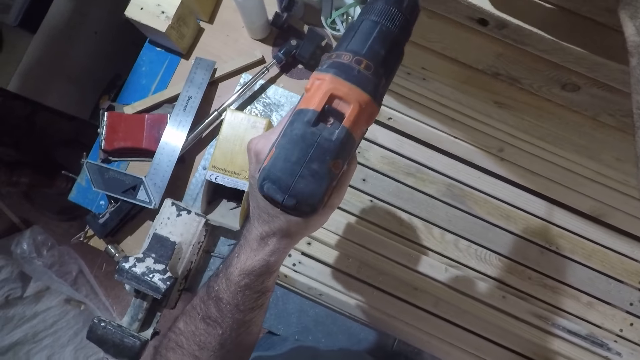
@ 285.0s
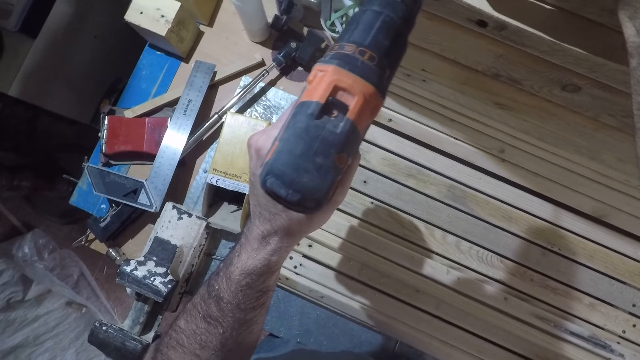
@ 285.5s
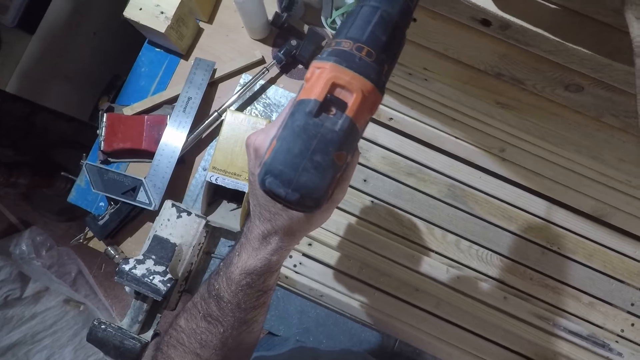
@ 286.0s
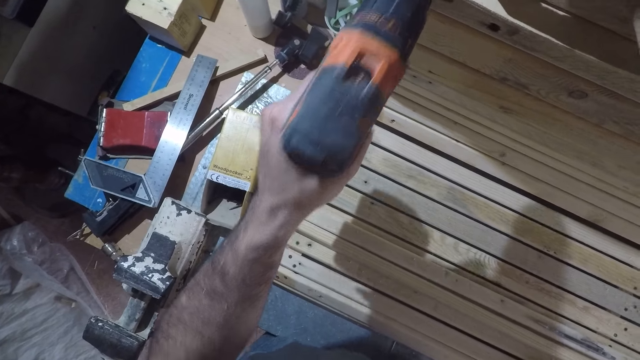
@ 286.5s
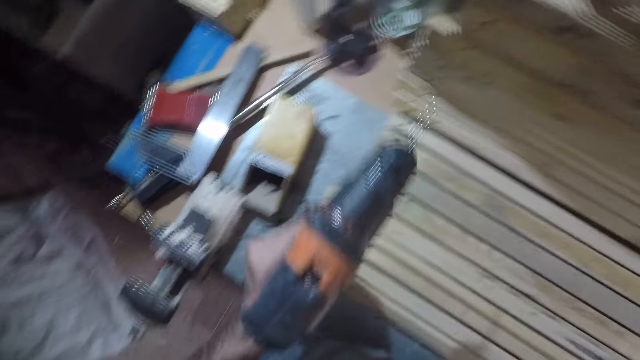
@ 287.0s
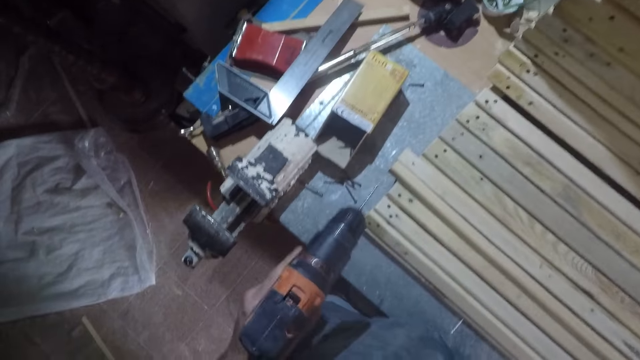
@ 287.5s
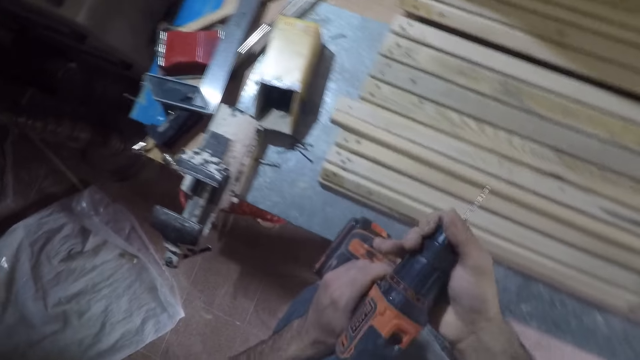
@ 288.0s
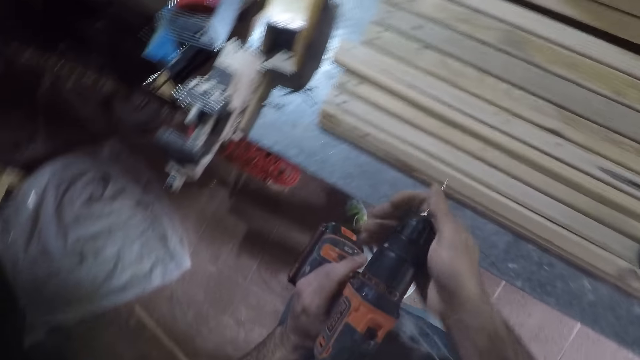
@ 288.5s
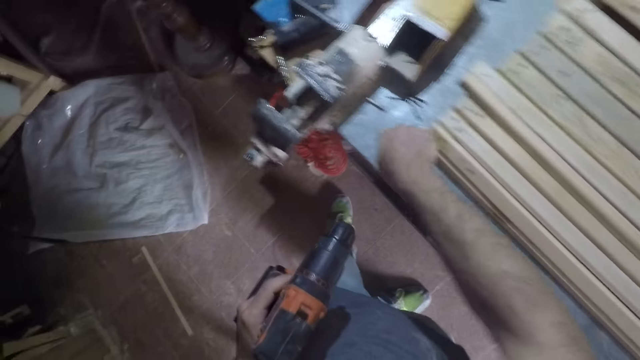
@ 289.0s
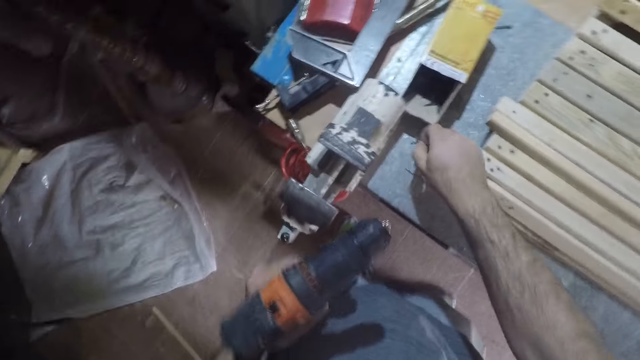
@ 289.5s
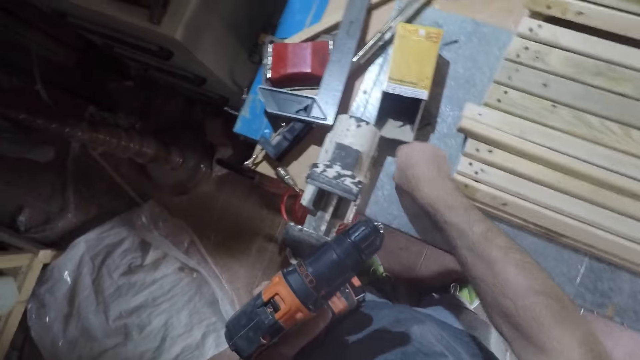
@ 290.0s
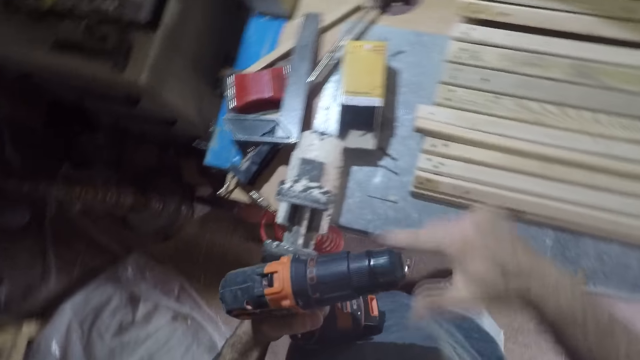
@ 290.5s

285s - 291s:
The camera wearer withdraws the power drill from the wood piece. He removes a drill bit from the power drill, drops the drill bit on a table, and picks another drill bit from the table. He wipes the chuck of the drill bit with his right index finger.

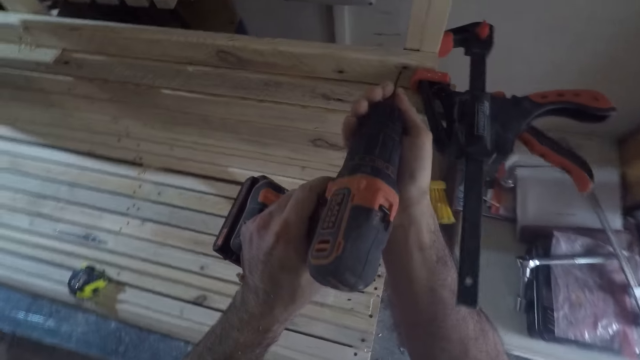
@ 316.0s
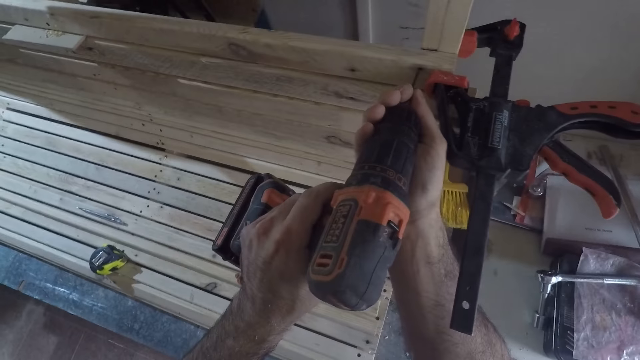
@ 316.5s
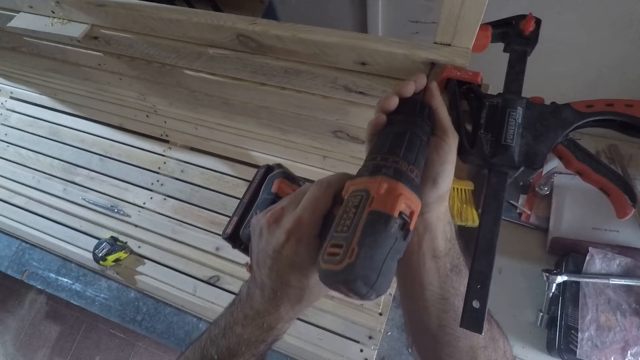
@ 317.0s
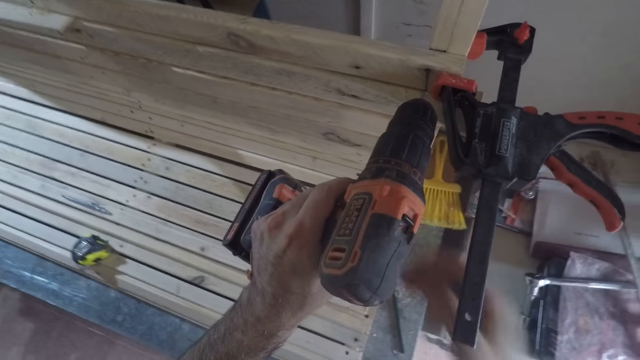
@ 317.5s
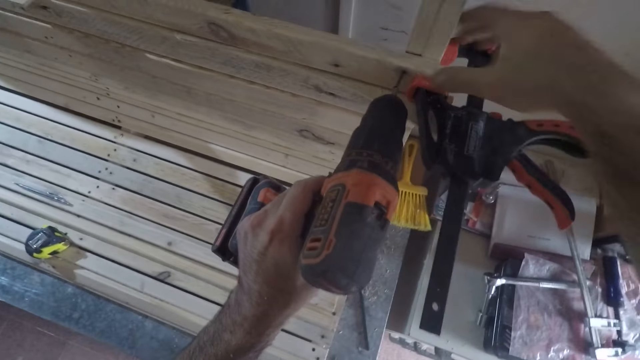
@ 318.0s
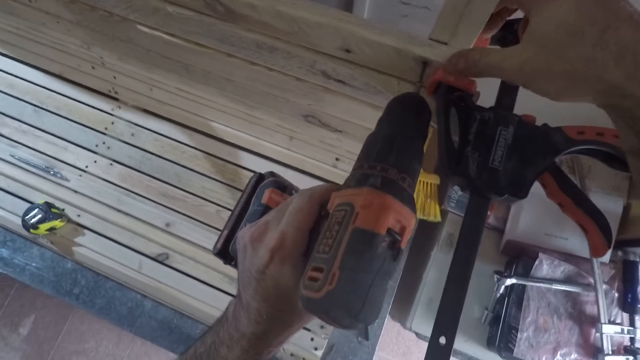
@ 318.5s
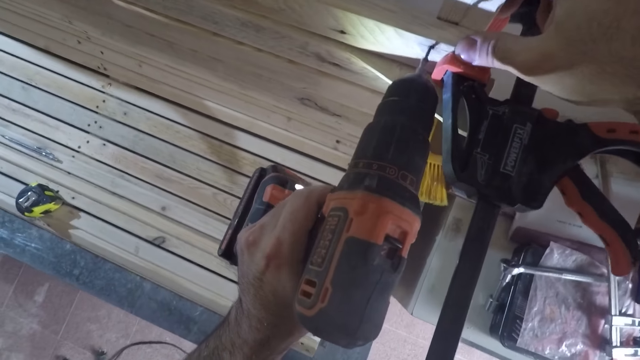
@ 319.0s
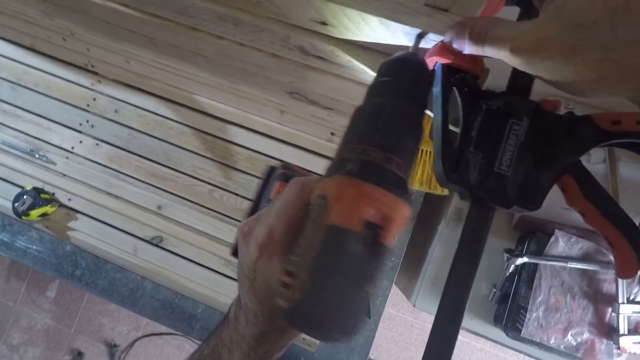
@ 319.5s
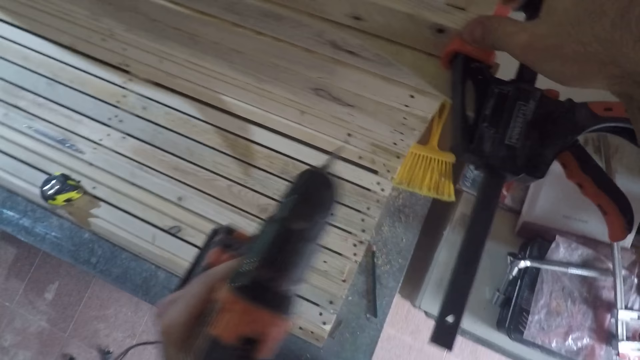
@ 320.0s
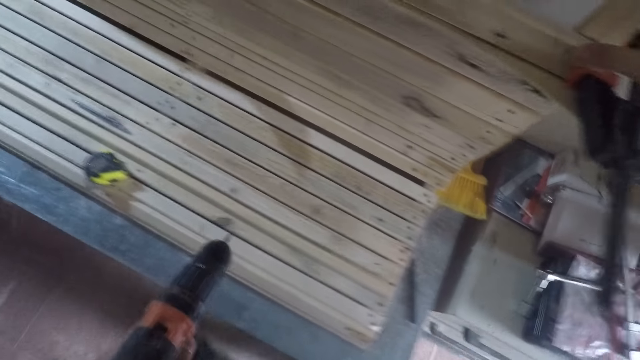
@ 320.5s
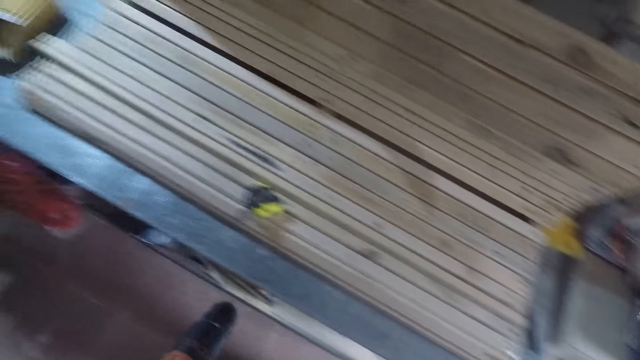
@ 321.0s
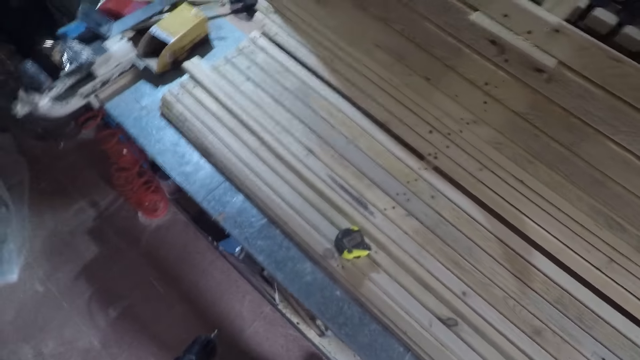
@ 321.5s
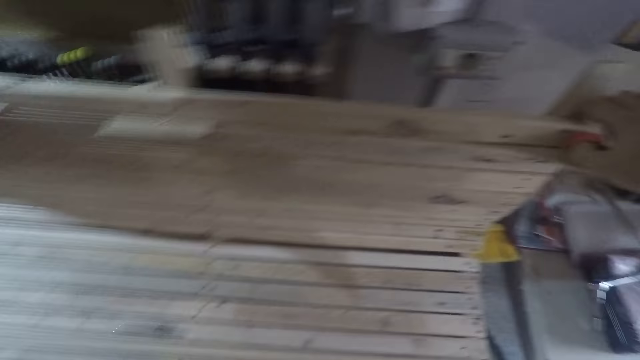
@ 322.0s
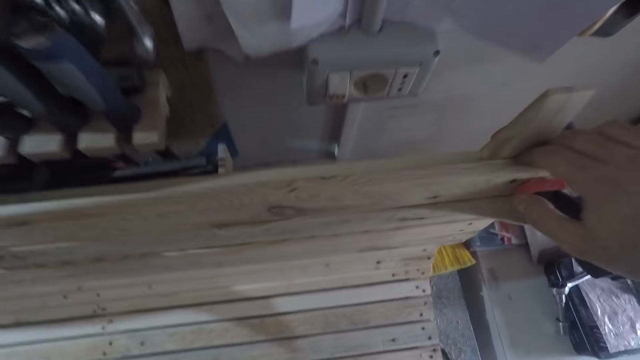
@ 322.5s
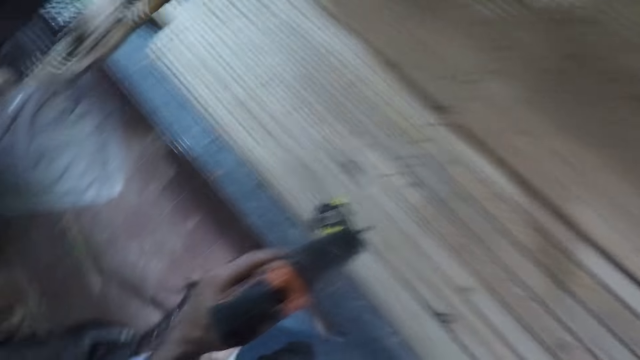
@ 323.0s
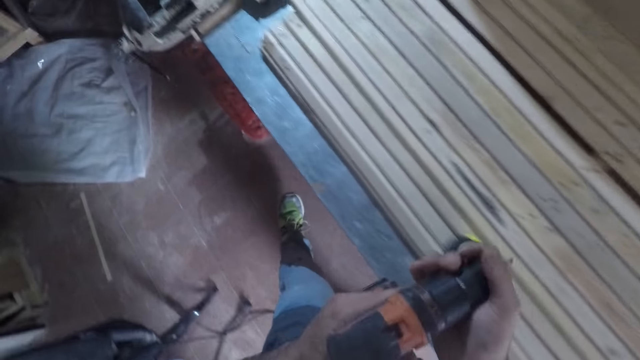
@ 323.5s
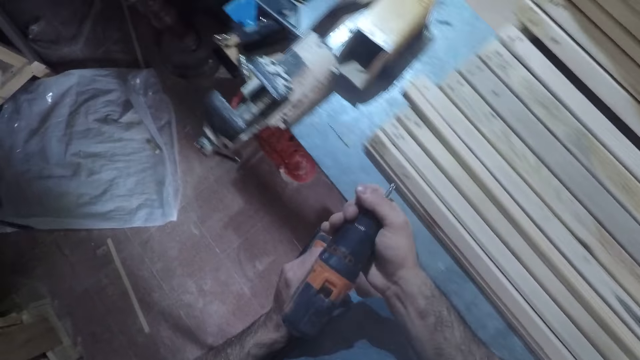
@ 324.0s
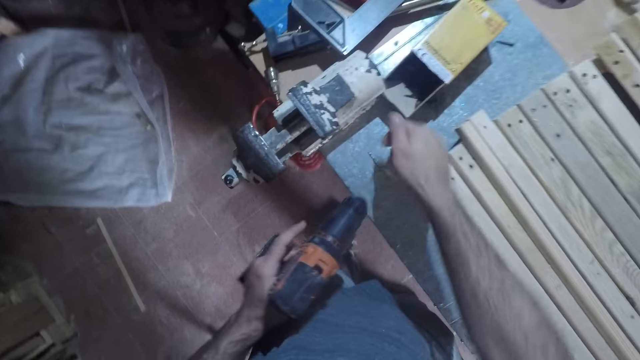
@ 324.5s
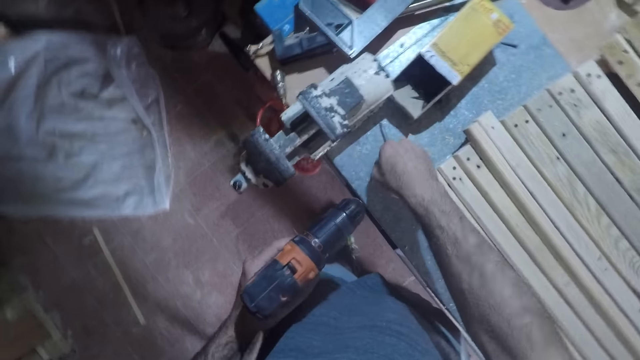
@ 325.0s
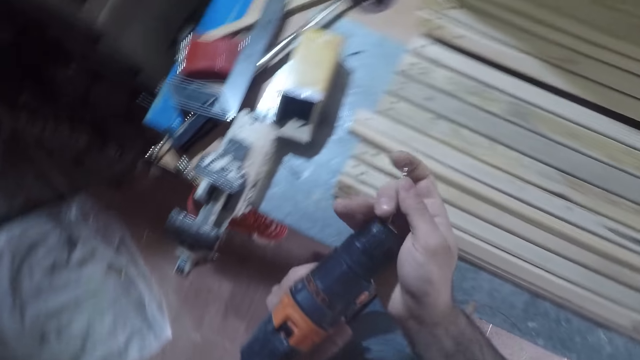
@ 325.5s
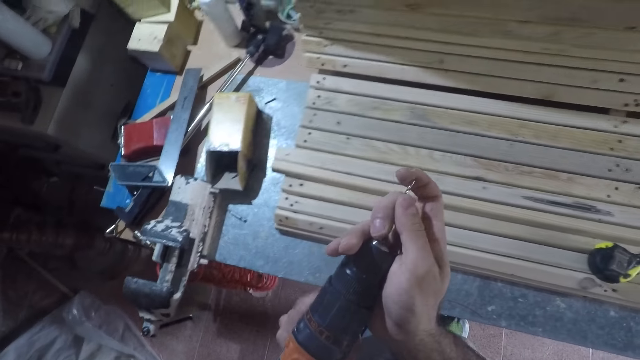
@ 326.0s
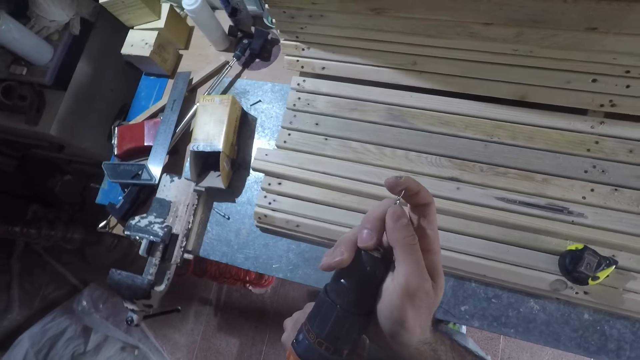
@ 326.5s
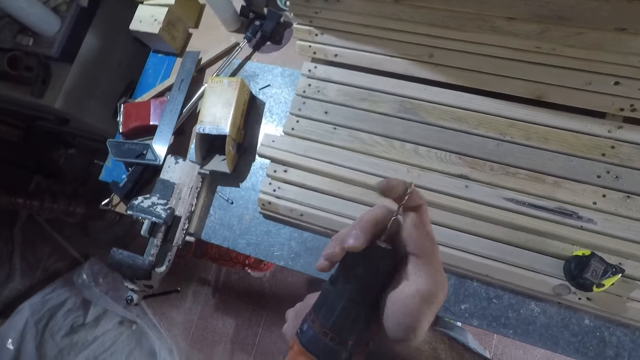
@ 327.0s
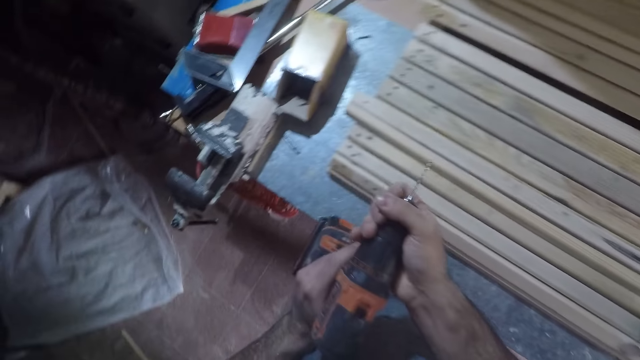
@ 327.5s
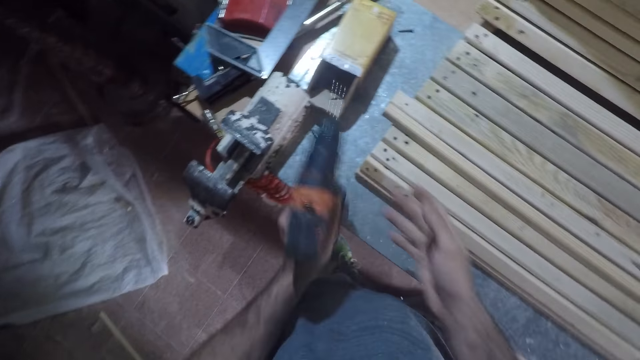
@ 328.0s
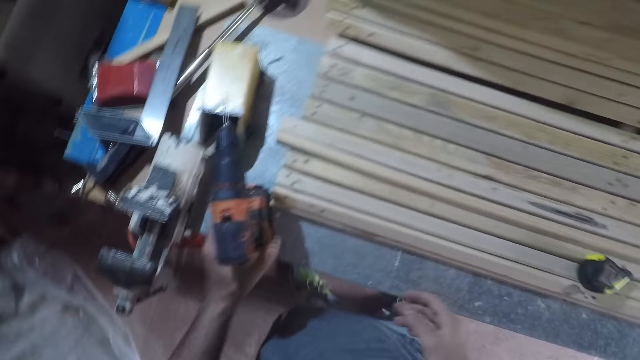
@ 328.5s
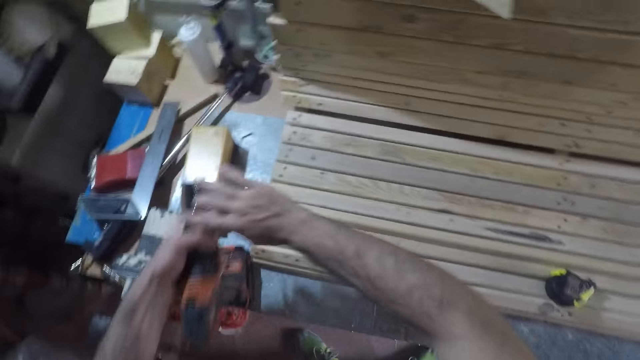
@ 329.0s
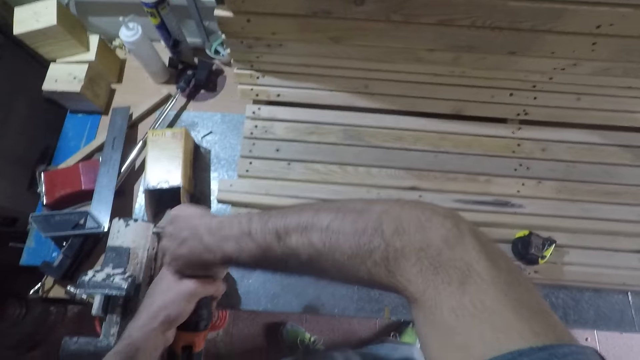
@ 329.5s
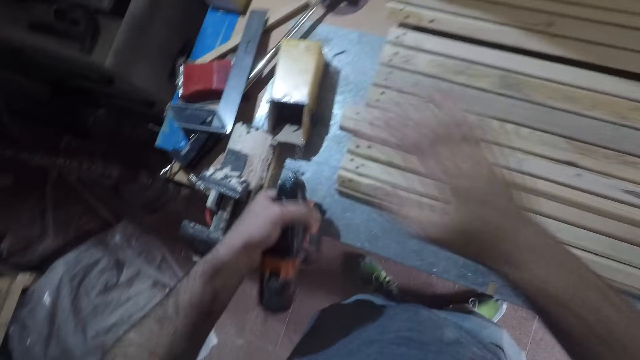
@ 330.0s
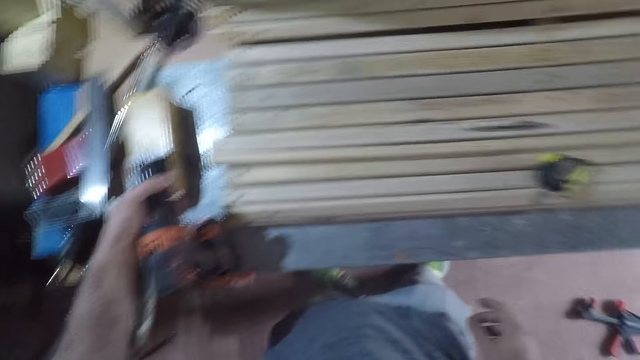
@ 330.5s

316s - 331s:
The camera wearer places the power drill on the wood piece. He sets a nail on the timber. He drills the nail into the wood piece with the power drill. He holds the wood piece with his right hand. He withdraws the power drill from the wood piece. He stops drilling. He turns around and inspects the nailed nail. He removes the drill bit from the power drill. He moves a bit. He walks around. He presses the speed trigger with his left hand. He drops the drill bit on the table or puttering bench. He picks another drill bit from the table with his right hand. He puts the drill bit into the power drill. He places the drill on the puttering bench. He places the drill bit on the table. He tightens the chuck of the power drill. He places the drill bit on the table.
